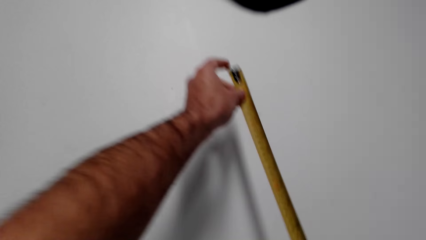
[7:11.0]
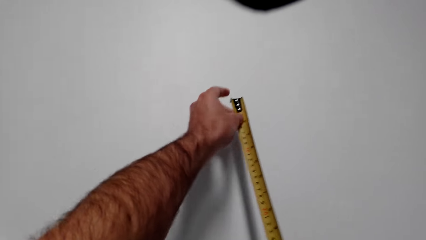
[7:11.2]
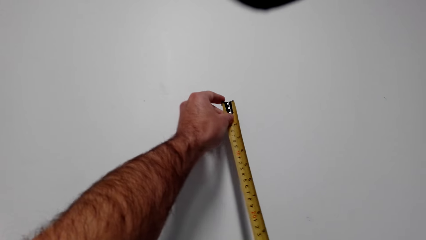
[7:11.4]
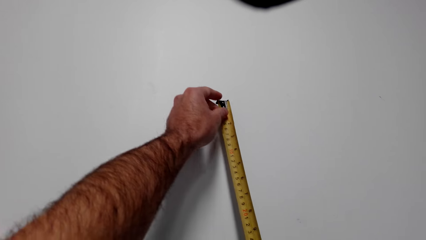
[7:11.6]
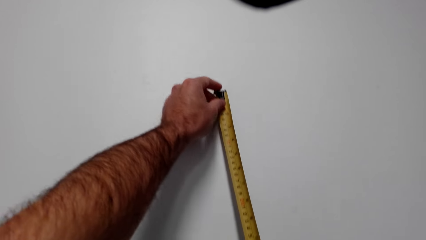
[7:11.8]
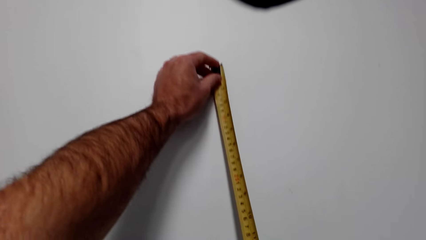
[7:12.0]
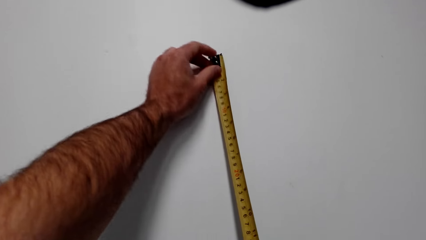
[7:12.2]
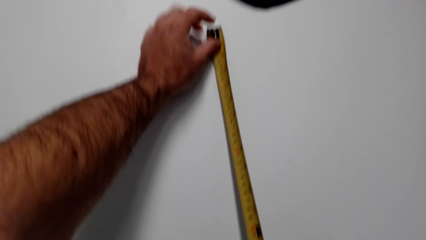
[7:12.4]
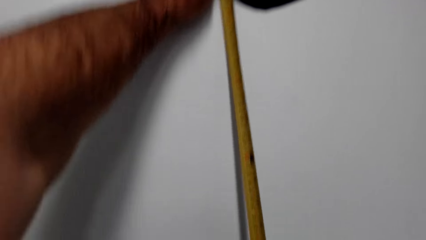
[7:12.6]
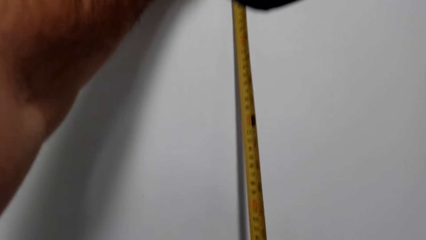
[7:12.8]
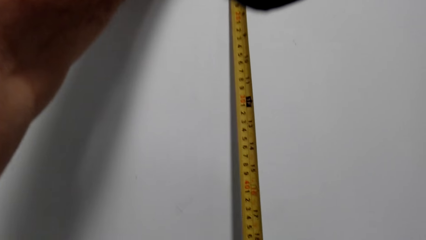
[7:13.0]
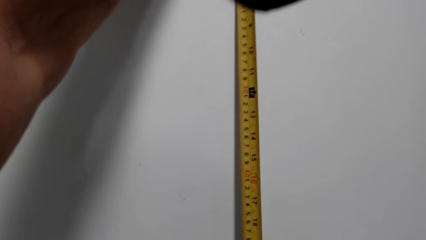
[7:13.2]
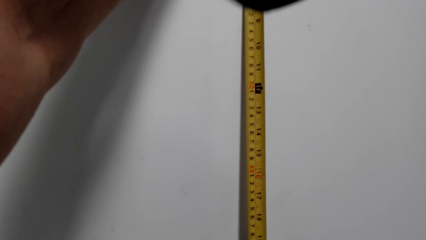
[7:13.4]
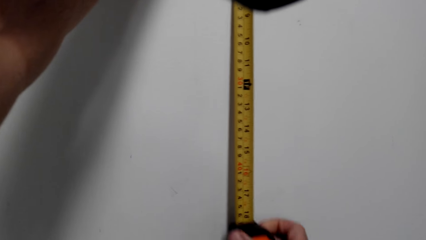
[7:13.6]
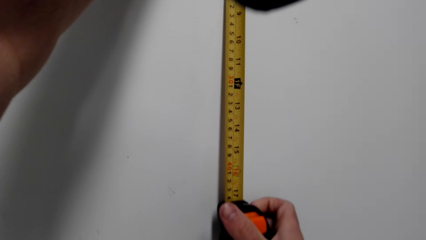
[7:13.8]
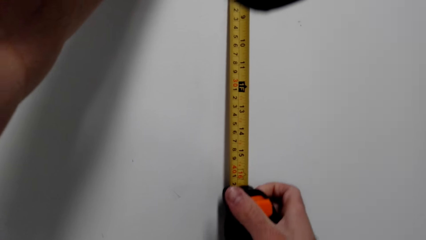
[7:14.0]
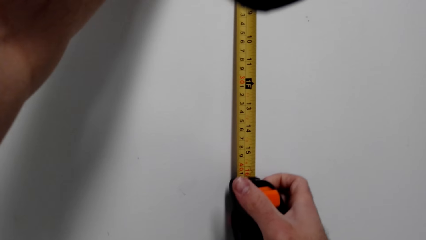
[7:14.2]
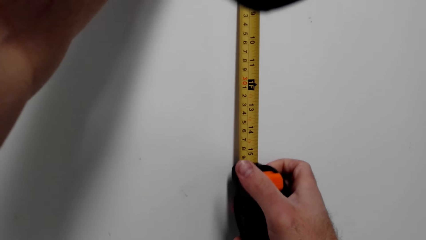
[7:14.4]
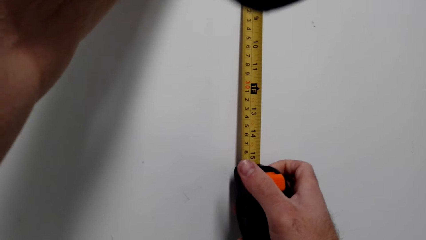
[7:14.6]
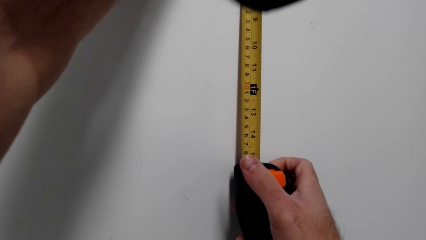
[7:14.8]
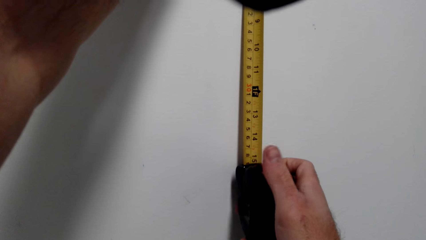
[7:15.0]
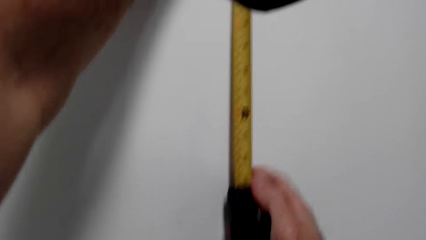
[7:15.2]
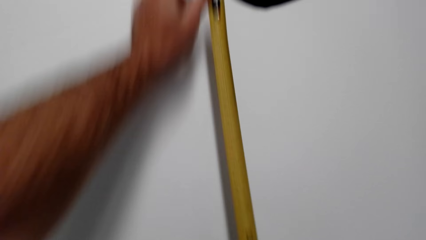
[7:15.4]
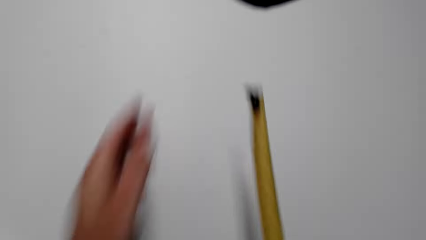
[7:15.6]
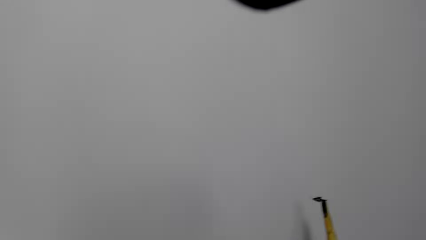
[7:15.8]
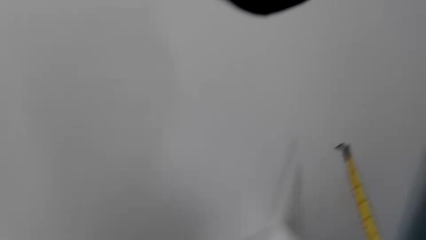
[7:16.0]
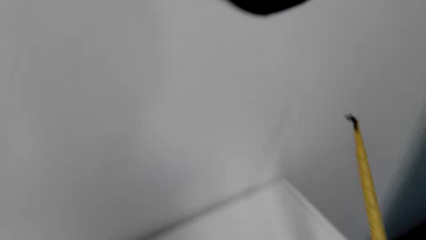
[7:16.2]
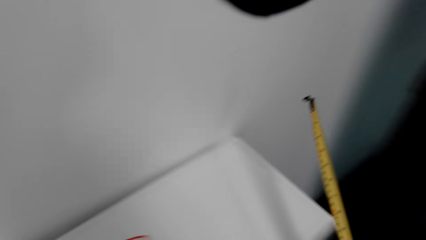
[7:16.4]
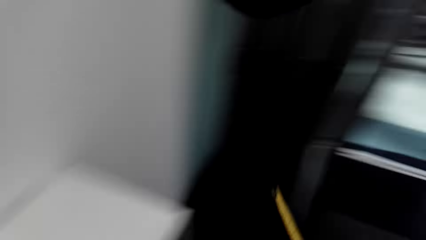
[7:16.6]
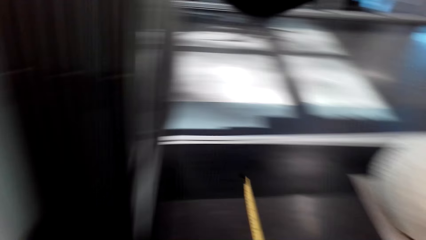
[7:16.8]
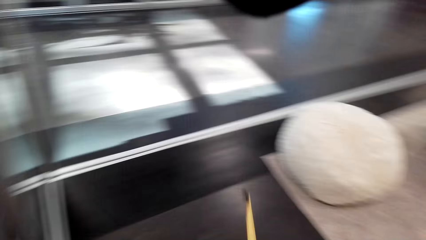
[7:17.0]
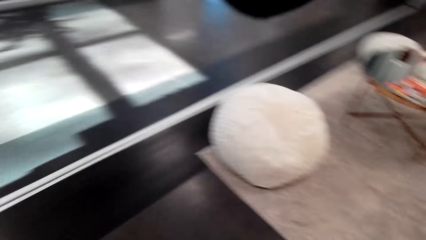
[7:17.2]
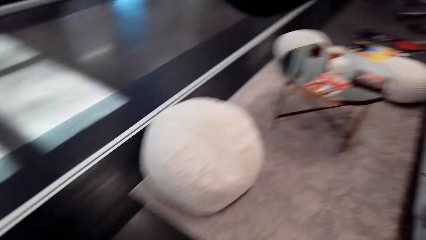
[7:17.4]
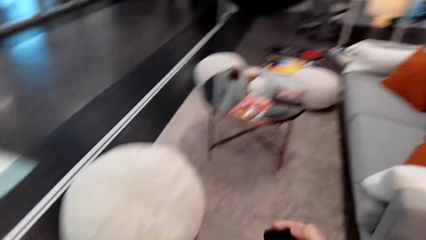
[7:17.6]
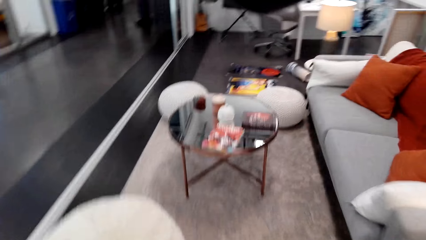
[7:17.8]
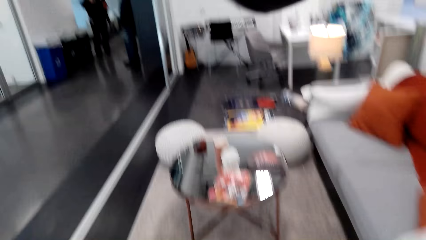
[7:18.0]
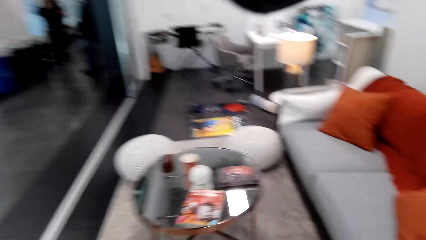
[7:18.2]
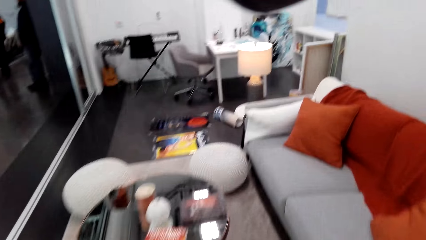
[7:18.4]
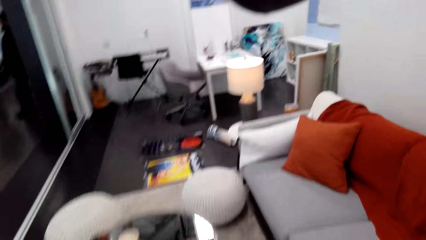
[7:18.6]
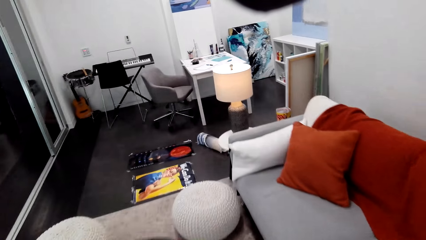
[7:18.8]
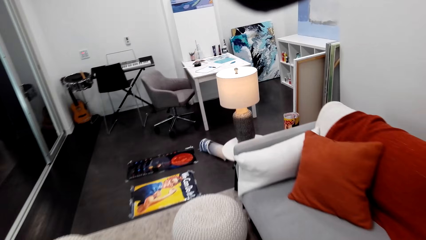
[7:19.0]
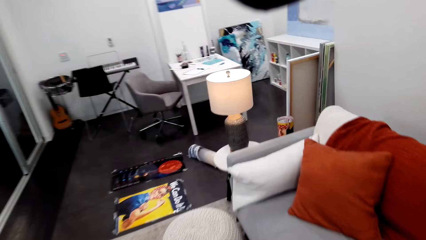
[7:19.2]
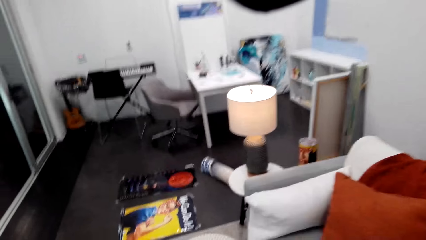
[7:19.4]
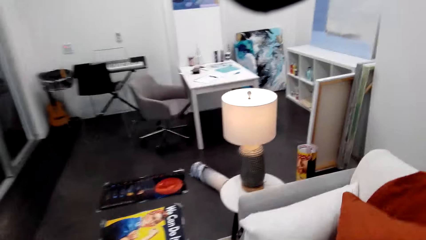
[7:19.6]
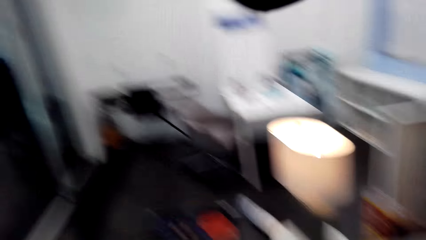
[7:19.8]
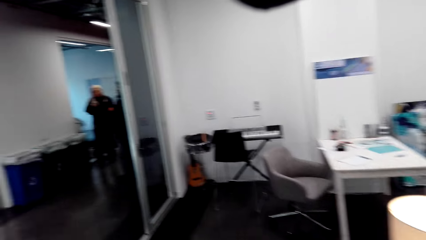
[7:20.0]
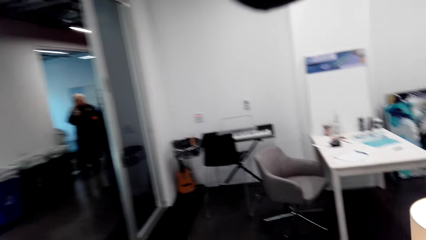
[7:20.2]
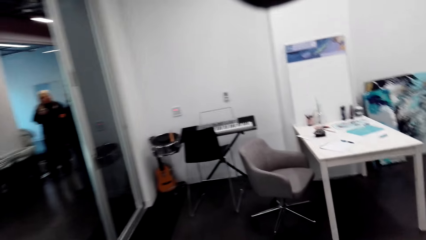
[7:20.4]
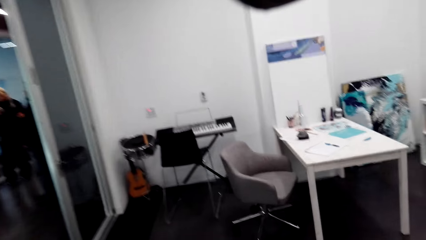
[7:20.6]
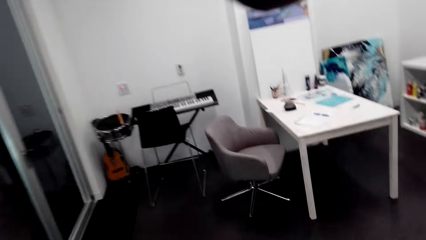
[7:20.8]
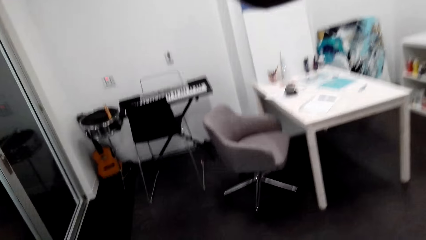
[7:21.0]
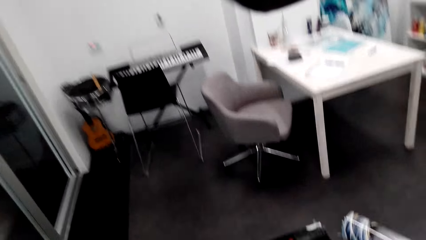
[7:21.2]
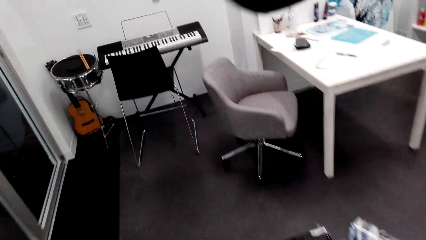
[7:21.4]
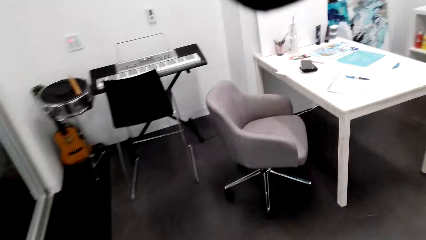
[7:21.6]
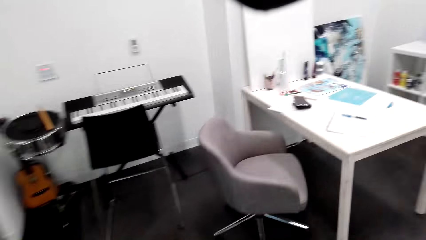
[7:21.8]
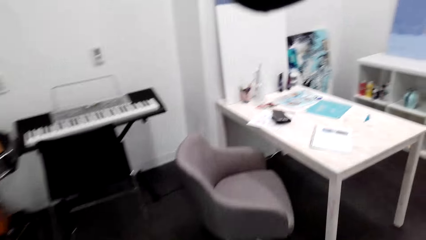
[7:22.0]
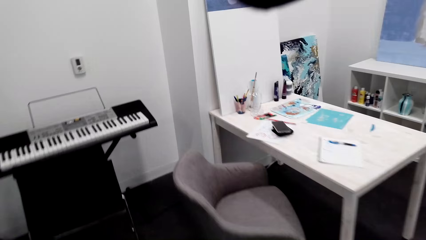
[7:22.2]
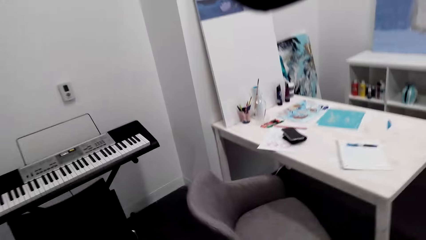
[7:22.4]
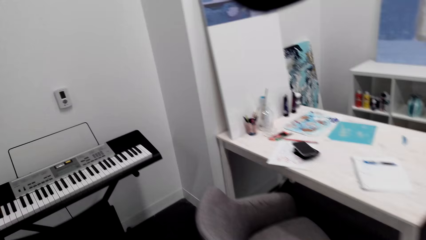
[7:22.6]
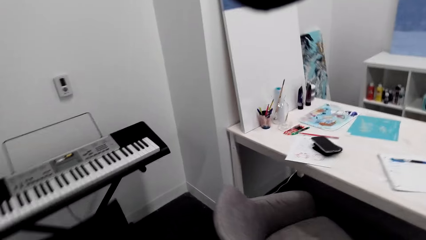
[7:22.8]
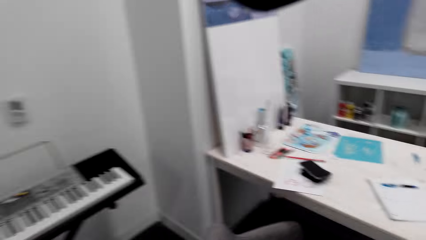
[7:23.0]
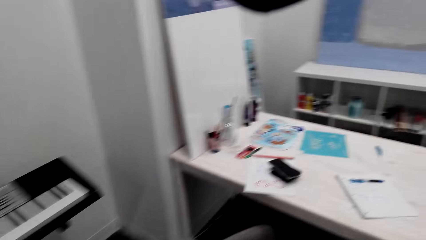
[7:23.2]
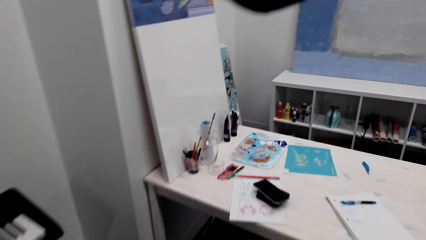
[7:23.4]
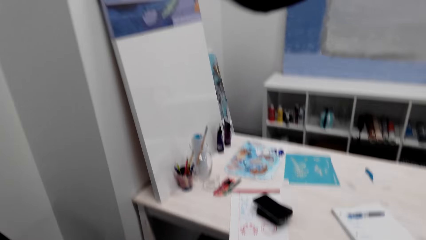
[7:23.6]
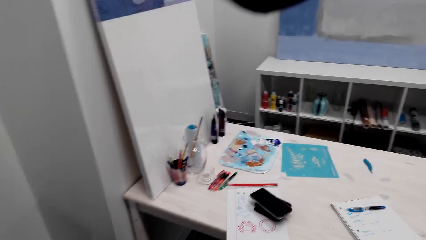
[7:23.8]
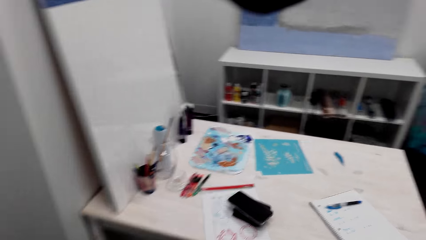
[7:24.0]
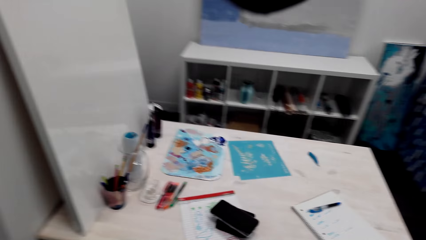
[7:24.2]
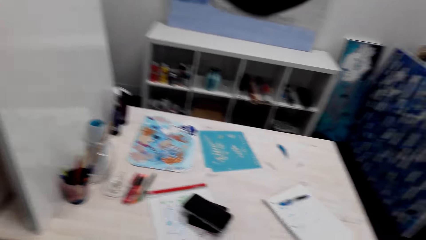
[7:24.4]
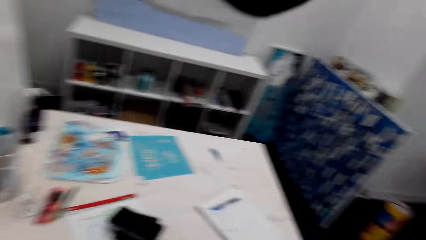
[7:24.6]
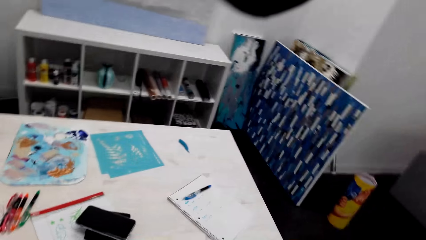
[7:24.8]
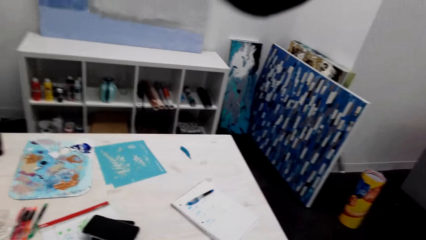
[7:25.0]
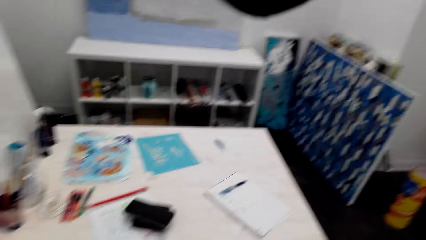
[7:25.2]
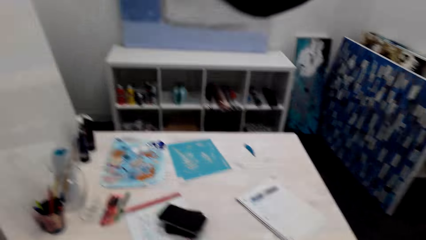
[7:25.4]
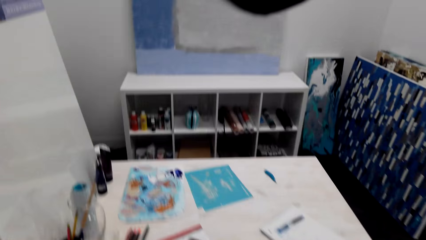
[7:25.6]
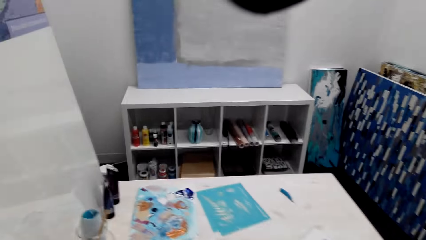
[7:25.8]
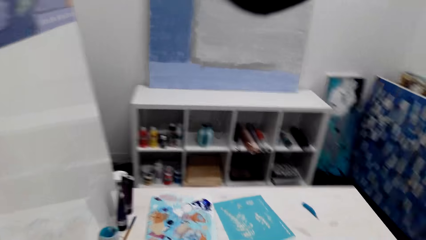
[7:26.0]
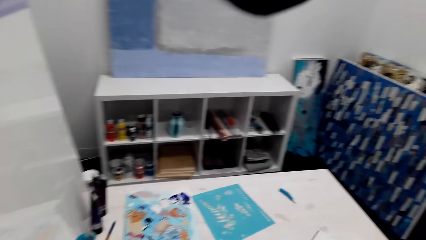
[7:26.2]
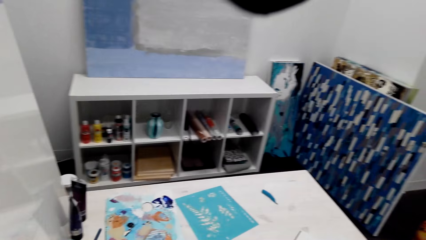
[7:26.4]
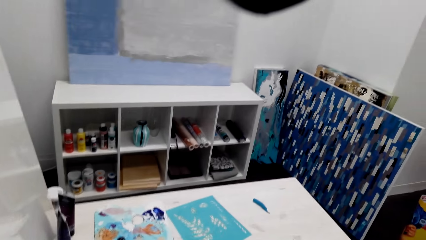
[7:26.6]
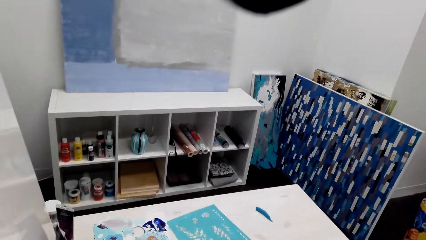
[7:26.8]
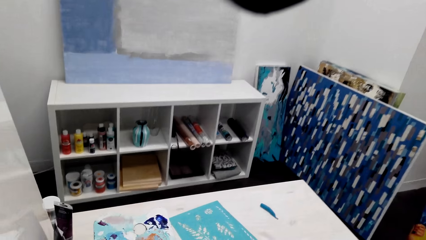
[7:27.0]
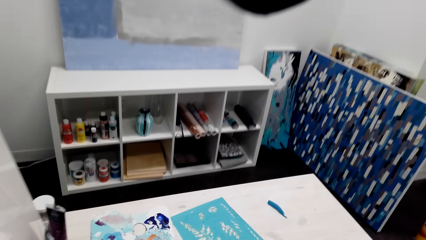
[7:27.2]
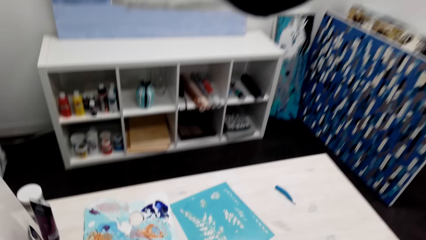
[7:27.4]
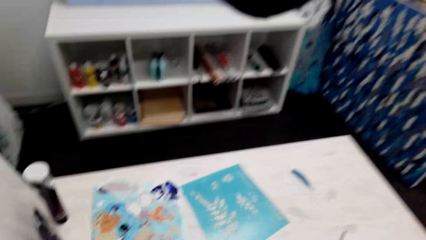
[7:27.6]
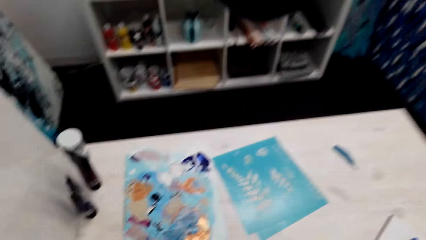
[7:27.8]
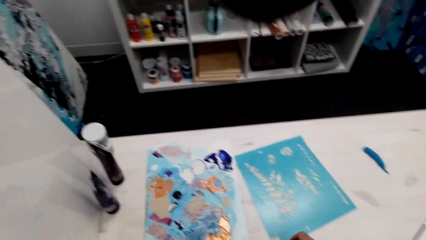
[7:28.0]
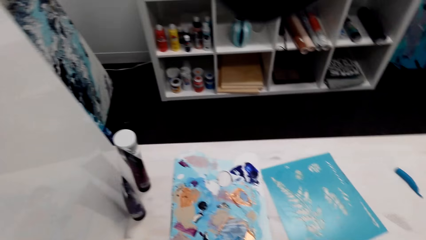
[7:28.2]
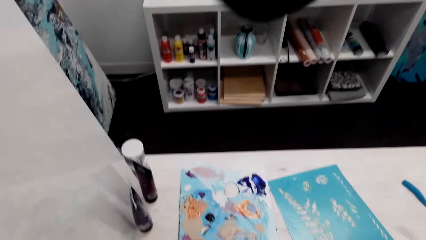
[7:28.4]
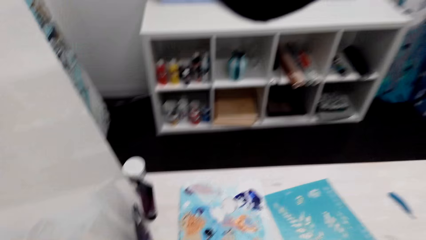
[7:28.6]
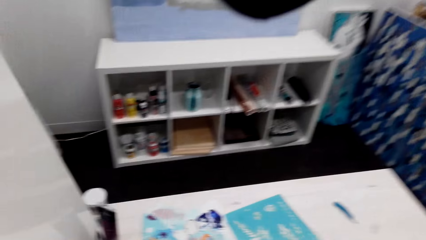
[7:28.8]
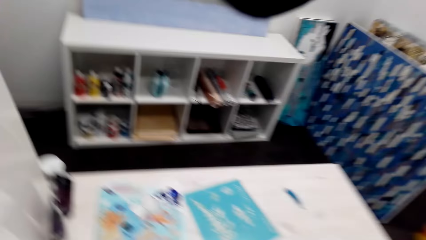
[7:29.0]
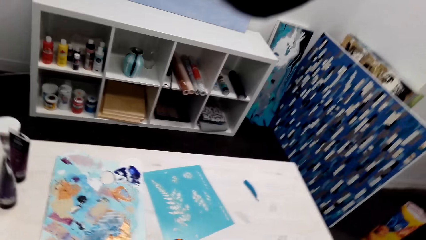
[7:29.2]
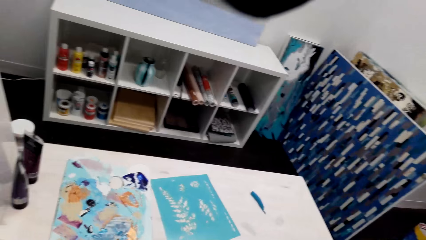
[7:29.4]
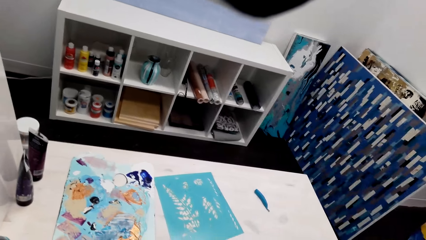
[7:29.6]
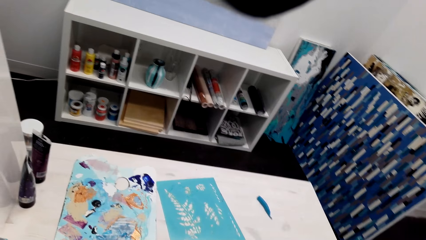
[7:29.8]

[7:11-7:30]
The camera wearer walks around the house. They look at the table. They put the tape measure on the table.
